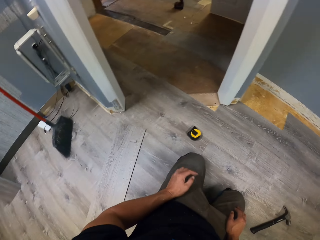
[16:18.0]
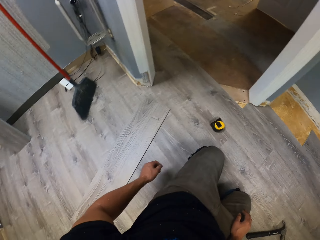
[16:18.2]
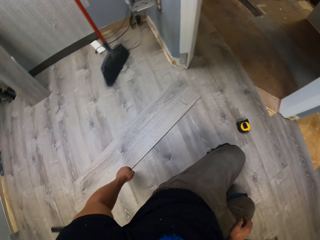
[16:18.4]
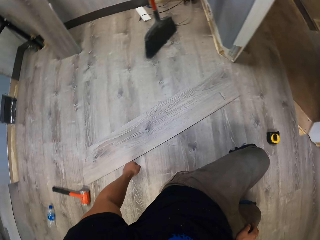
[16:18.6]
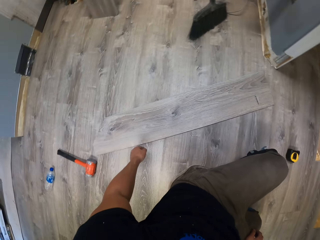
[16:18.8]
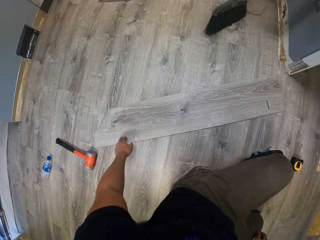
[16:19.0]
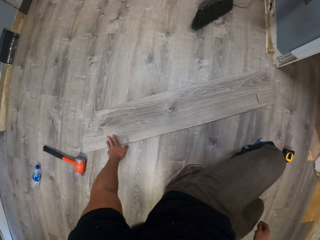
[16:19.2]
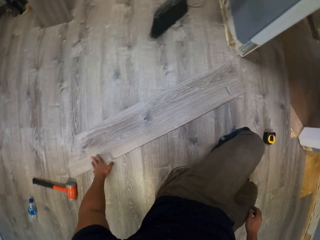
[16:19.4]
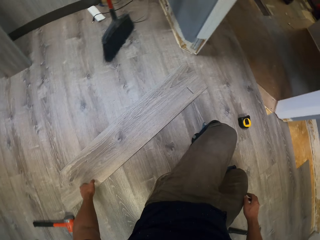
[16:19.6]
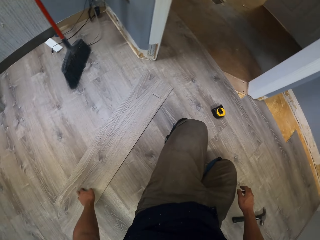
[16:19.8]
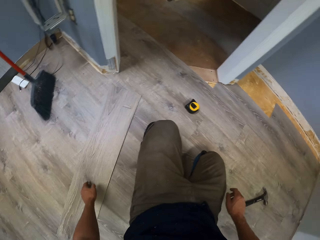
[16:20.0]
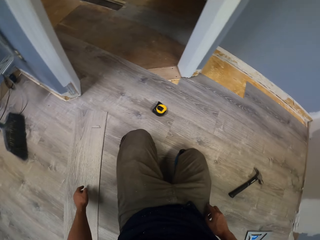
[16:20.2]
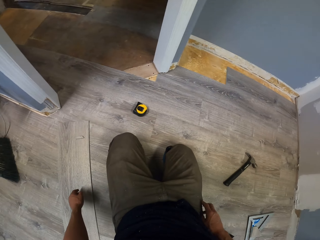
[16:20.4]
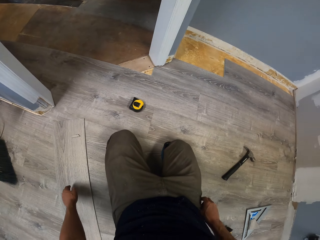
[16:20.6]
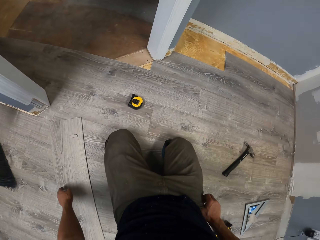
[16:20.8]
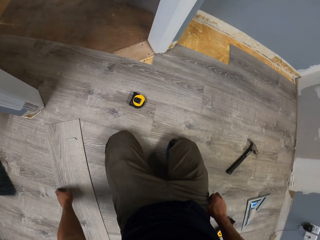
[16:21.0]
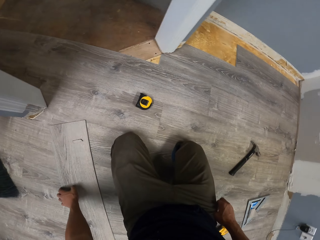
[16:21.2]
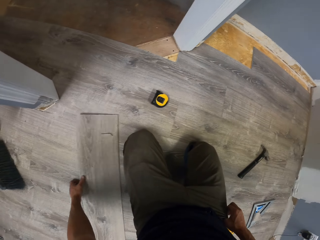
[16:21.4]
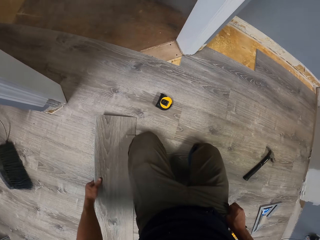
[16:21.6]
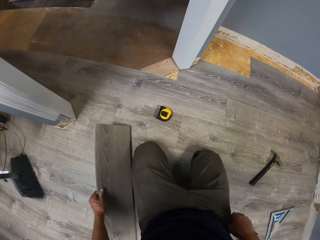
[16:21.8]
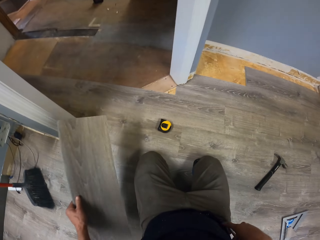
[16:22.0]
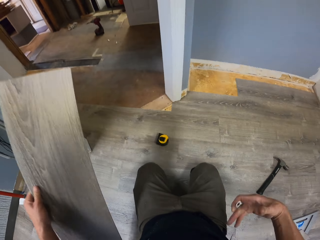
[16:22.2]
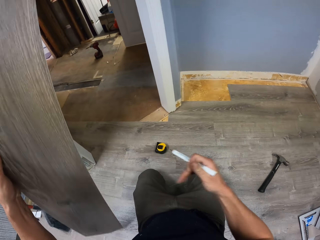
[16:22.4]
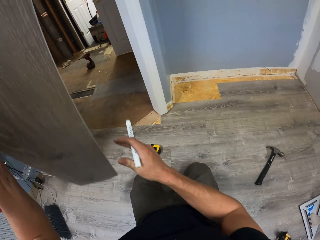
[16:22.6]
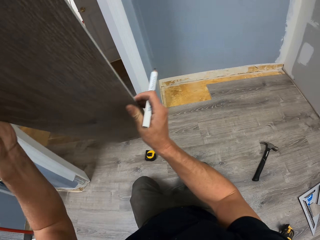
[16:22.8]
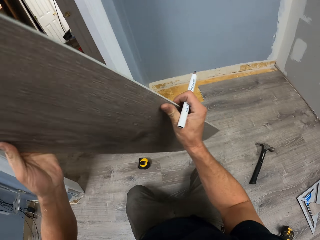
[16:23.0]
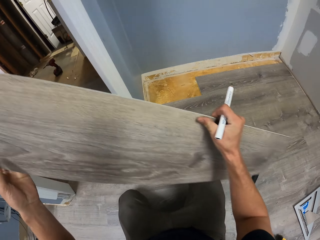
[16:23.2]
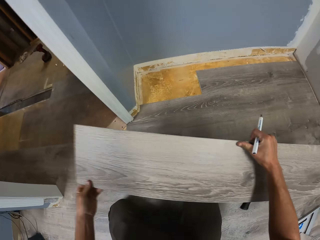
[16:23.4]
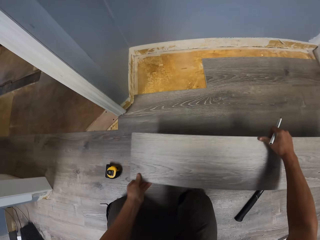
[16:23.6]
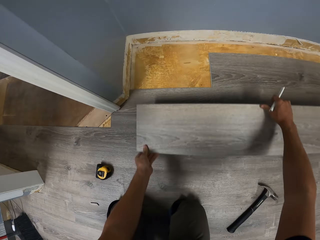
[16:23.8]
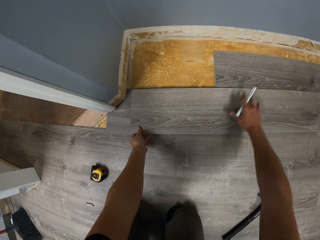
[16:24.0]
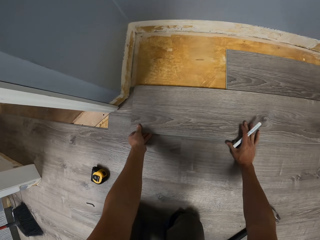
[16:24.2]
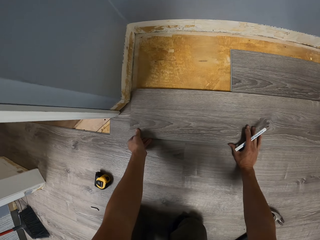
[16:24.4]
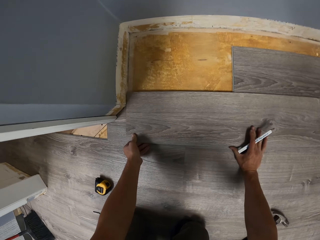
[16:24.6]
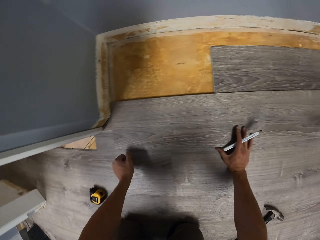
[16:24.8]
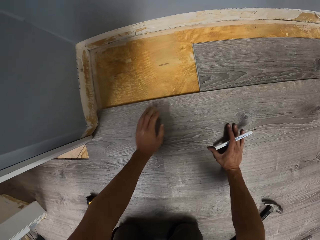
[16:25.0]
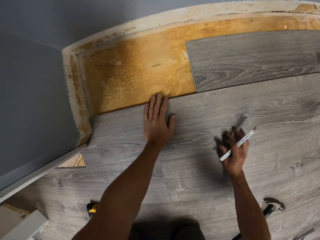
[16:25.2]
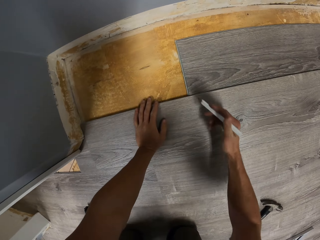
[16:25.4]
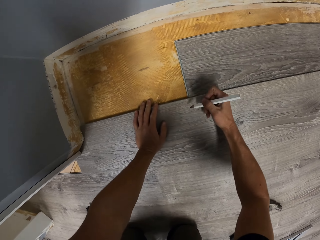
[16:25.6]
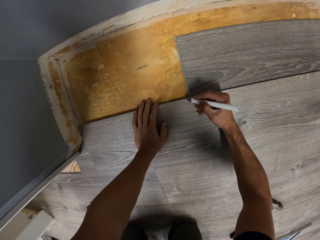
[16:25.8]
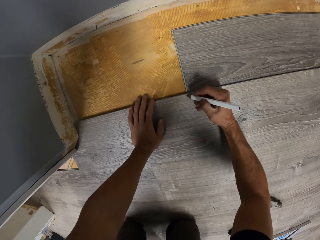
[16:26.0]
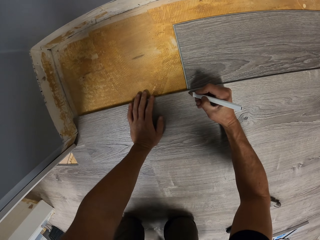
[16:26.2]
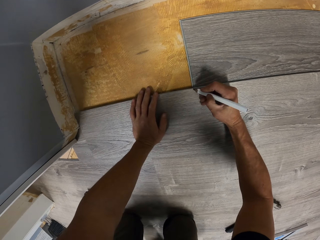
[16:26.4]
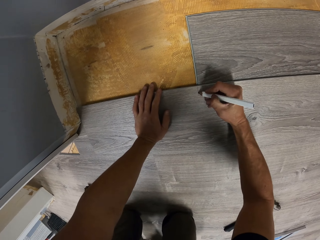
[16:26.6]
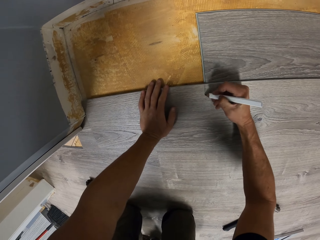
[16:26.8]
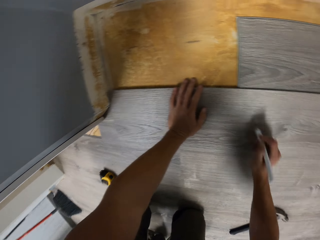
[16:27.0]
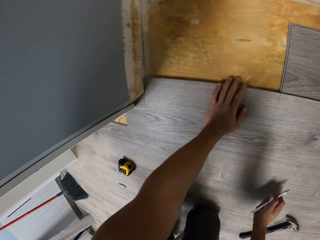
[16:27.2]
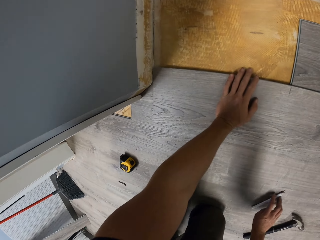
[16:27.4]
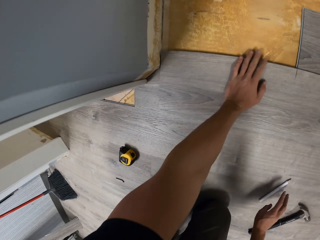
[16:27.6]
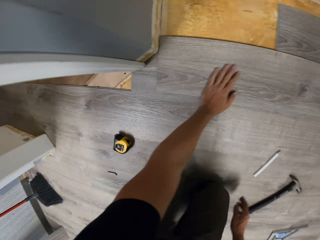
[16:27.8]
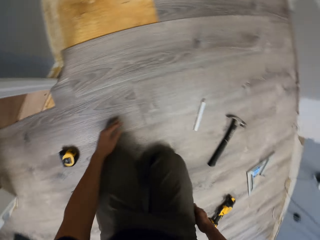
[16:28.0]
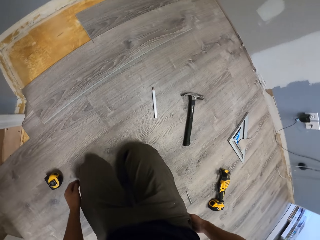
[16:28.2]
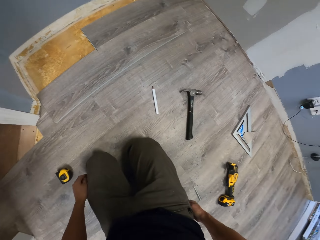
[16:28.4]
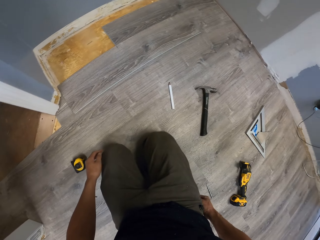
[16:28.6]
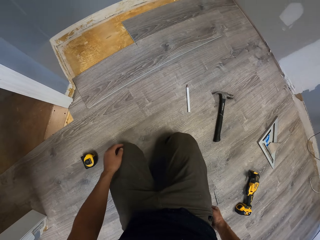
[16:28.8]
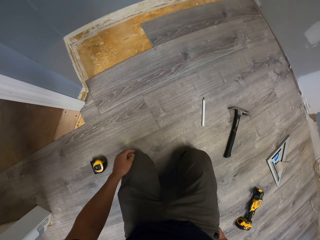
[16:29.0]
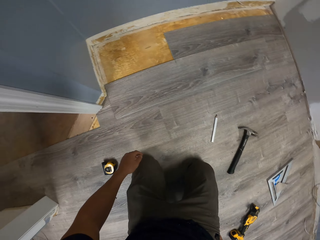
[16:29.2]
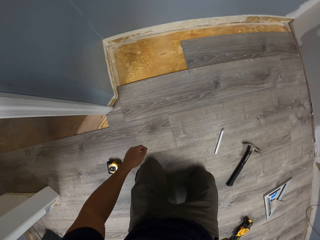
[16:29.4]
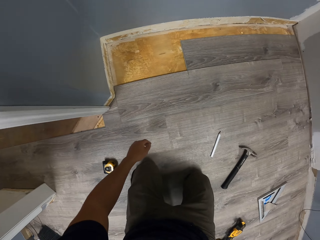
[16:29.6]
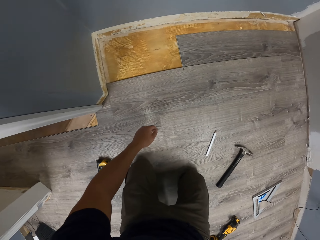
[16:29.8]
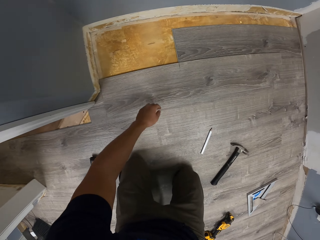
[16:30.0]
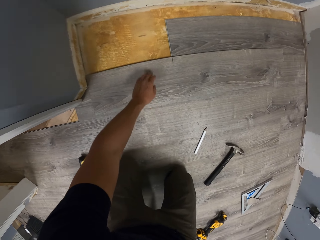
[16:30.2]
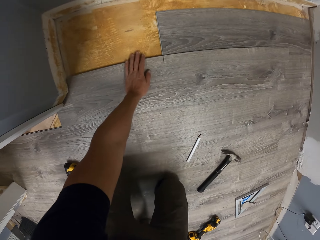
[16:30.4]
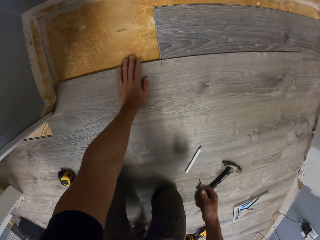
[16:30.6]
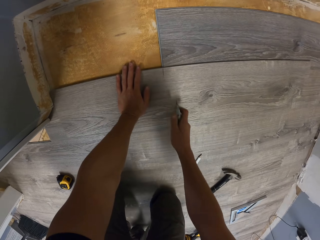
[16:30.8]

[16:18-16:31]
The camera wearer leans the left hand on the tile. They look around. They remove the tile scribe from the pocket. They take a hardwood tile from the floor with the left hand. They hold the tile with the right hand. They drop the tile on the floor. They lean the left hand on the tile. They mark the hardwood tile using the tile scribe. They drop the tile scribe on the floor. They remove the snap cutter from the pocket.

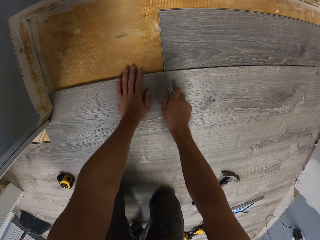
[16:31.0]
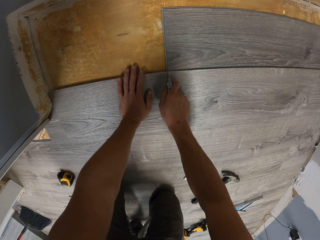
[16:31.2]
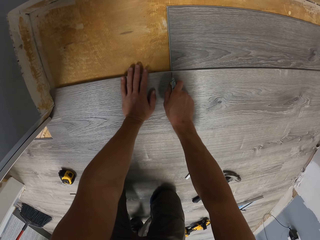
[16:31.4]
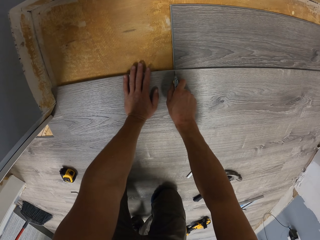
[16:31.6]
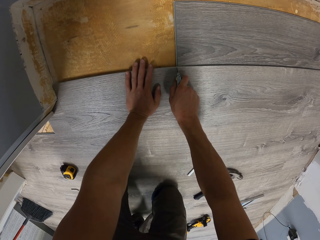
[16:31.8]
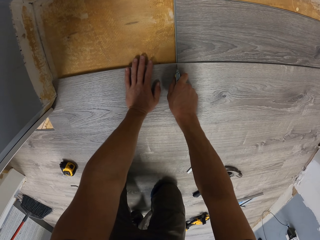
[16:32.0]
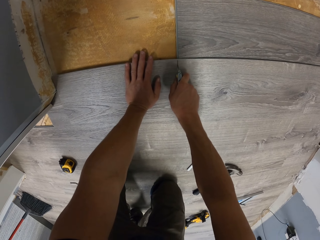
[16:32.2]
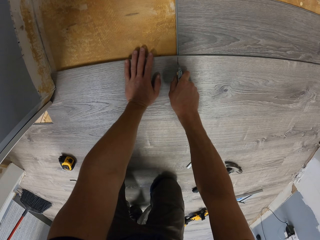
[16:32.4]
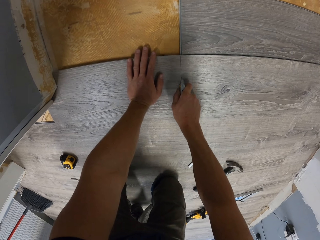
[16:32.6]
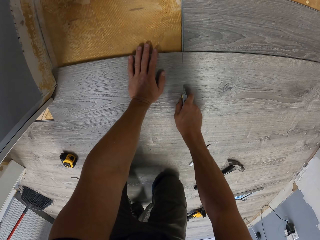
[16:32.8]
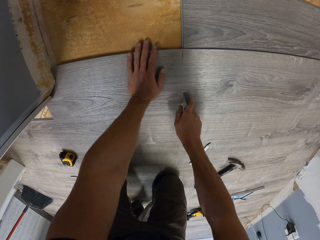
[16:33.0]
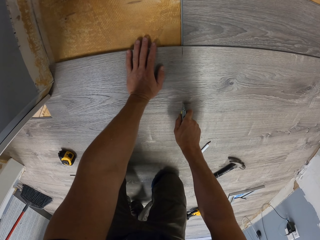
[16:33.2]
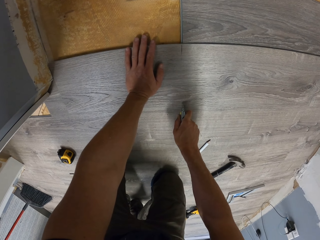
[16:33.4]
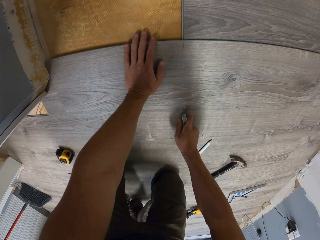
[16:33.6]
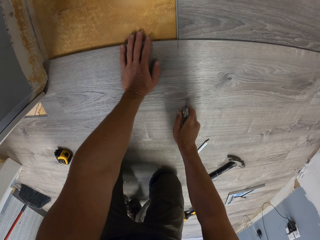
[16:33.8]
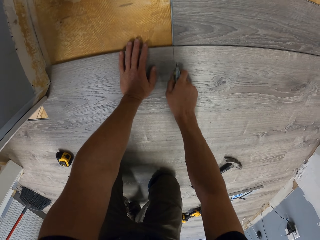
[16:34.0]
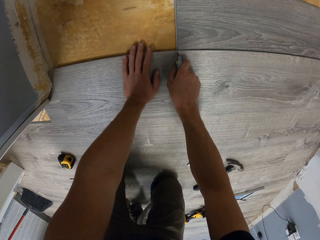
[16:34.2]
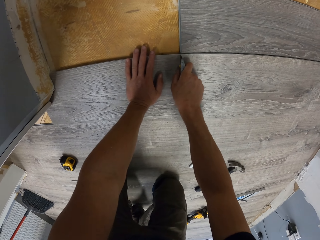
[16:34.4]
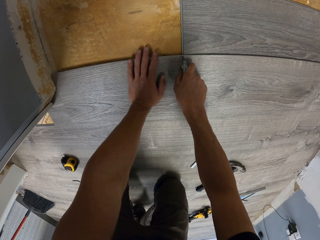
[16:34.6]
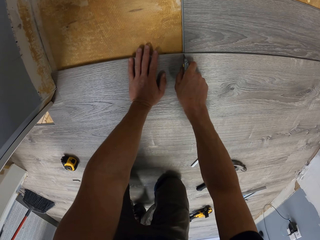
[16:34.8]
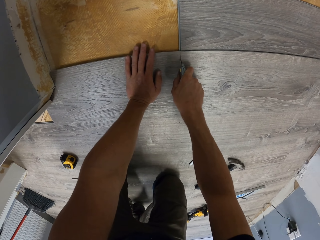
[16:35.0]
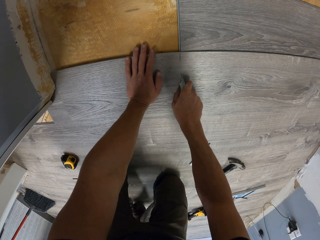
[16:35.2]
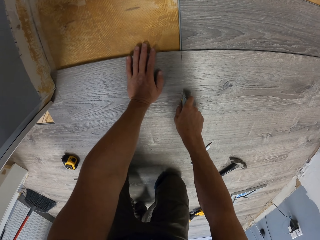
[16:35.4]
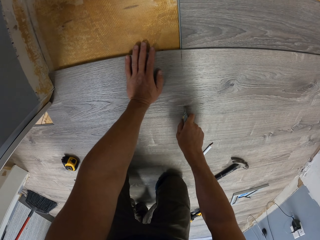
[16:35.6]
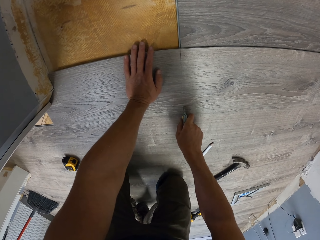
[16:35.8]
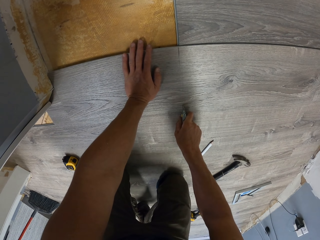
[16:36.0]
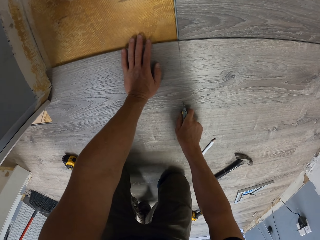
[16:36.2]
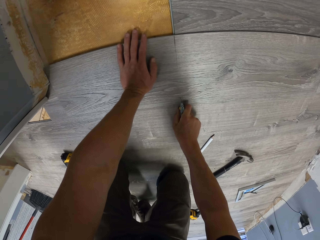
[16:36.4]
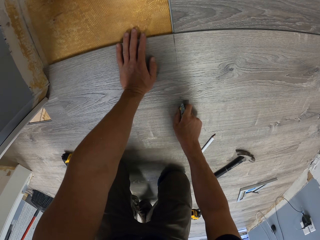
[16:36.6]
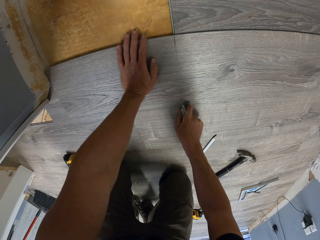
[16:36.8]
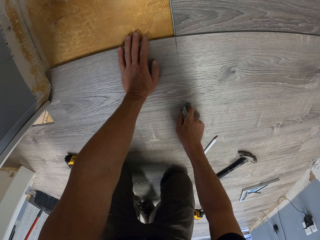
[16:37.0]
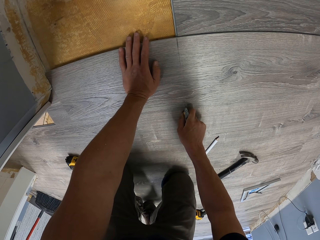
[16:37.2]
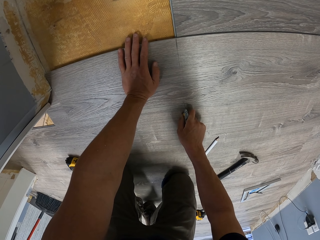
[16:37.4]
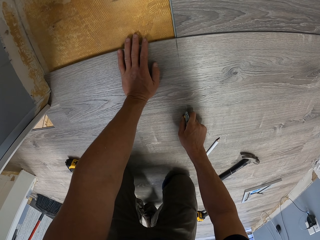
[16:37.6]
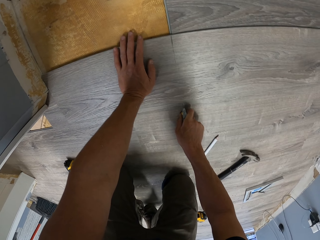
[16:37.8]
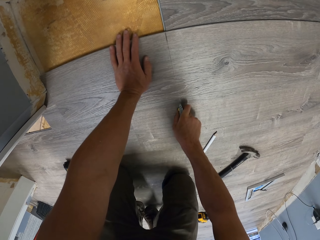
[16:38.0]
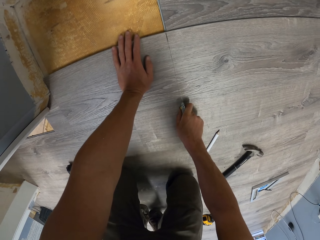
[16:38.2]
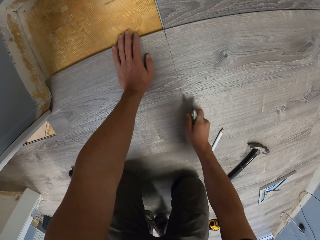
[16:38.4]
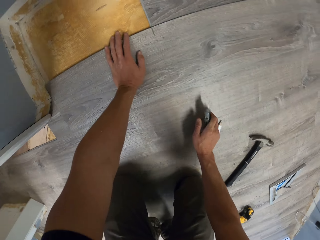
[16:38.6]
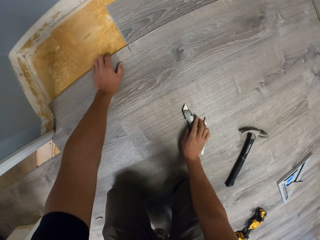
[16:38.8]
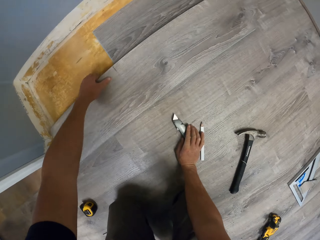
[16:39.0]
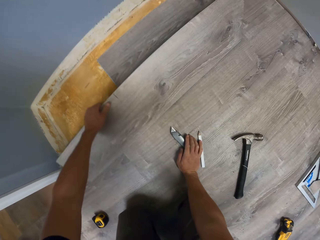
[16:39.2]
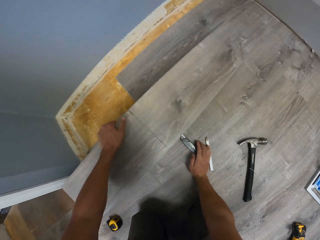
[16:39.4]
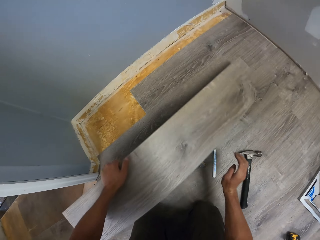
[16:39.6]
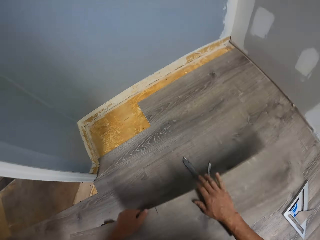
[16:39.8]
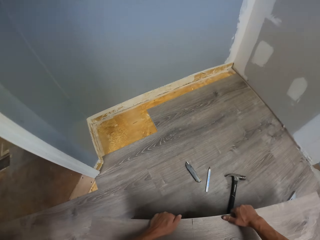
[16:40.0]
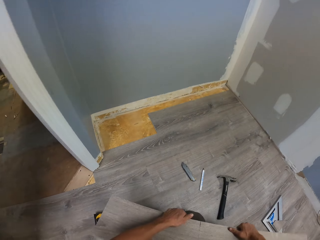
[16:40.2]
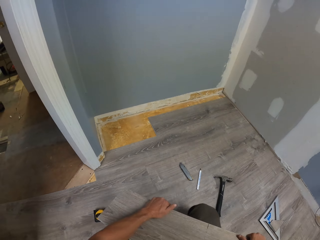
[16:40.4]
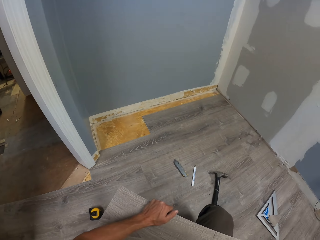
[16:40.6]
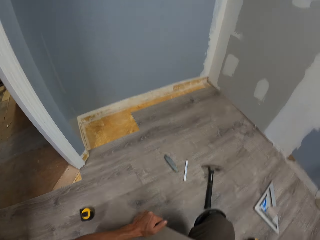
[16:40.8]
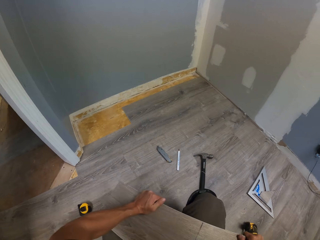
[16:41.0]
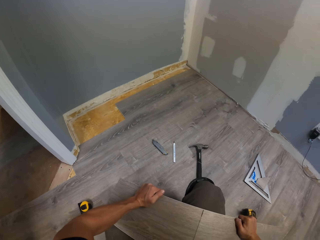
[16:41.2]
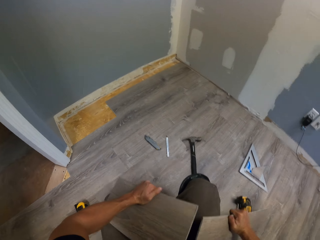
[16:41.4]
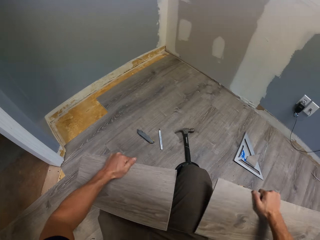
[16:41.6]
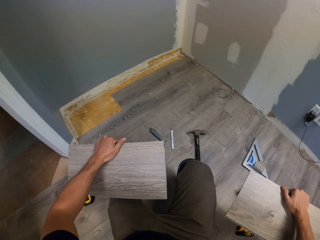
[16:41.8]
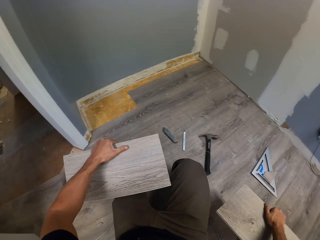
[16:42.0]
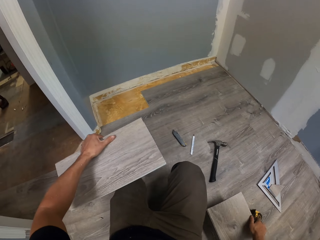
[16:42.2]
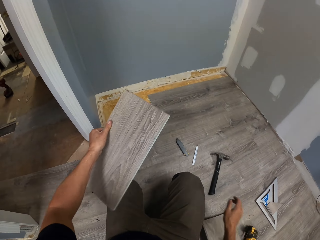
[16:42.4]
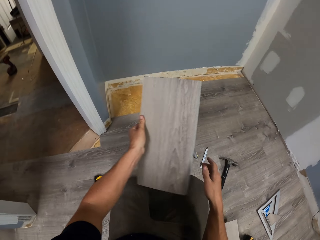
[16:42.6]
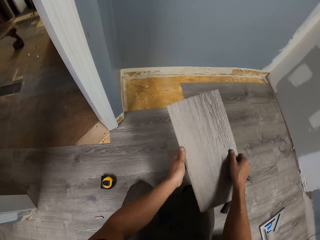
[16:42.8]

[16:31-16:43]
The camera wearer leans the left hand on the tile. They cut the hardwood tile using a snap cutter. They drop the snap cutter on the floor. They pick up the tile with the left hand. They break the tile with the right hand, using a knee. They drop the tile on the floor.
